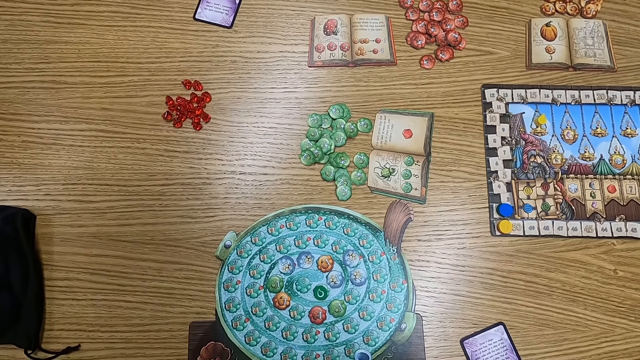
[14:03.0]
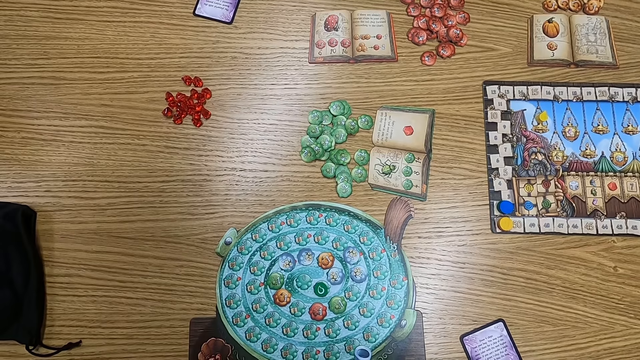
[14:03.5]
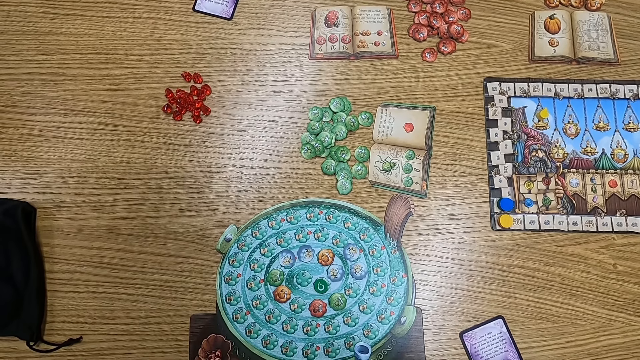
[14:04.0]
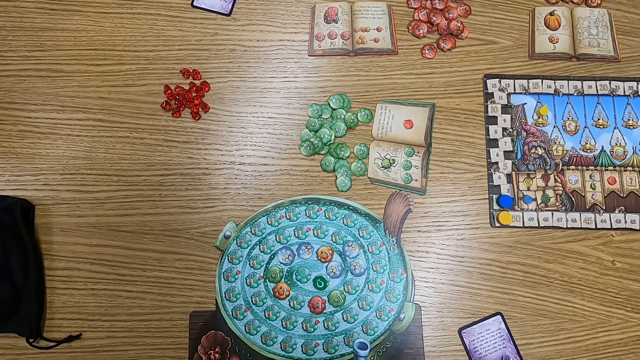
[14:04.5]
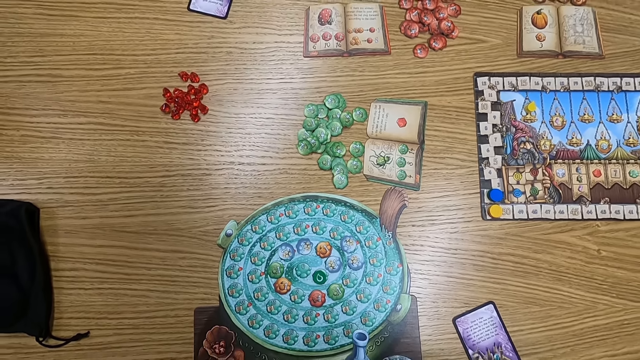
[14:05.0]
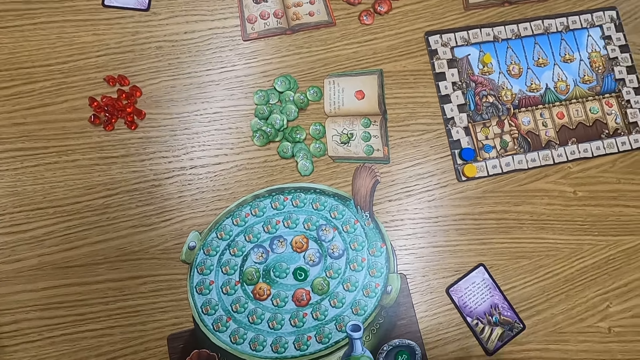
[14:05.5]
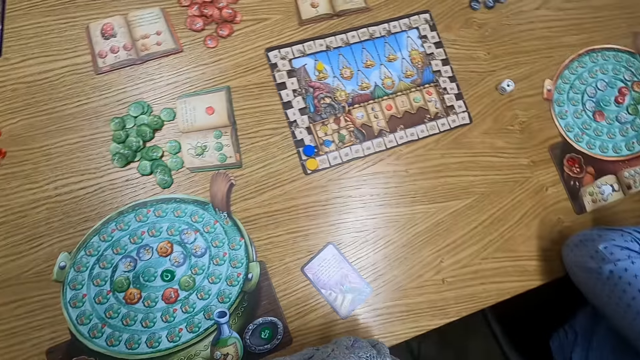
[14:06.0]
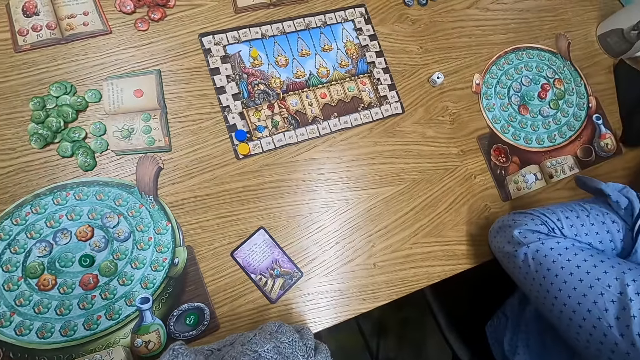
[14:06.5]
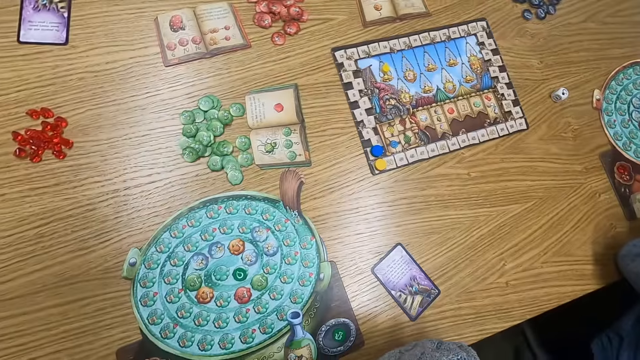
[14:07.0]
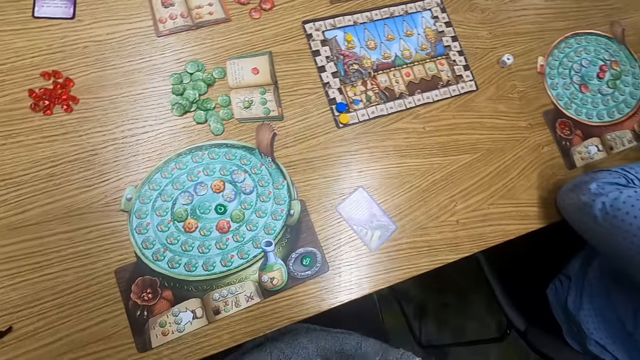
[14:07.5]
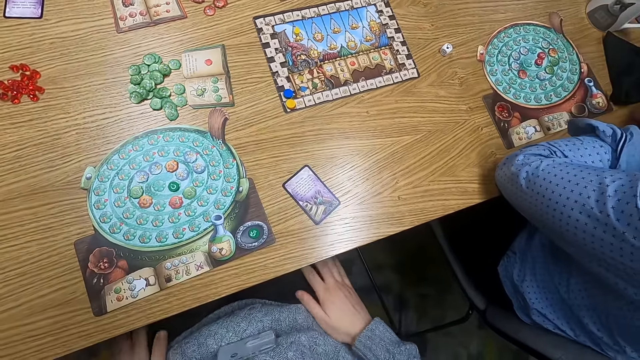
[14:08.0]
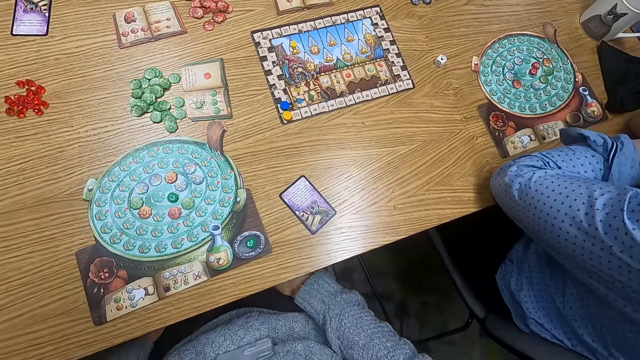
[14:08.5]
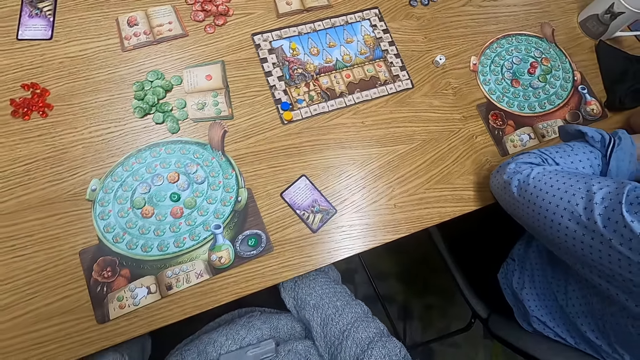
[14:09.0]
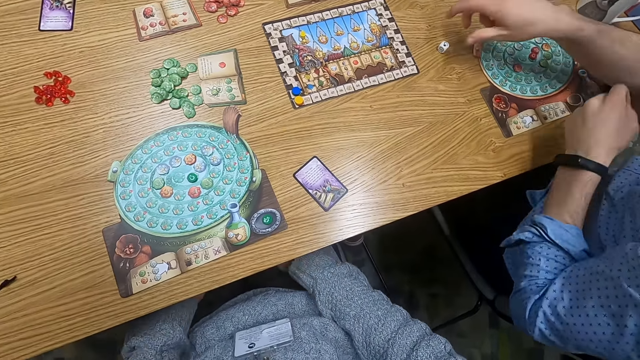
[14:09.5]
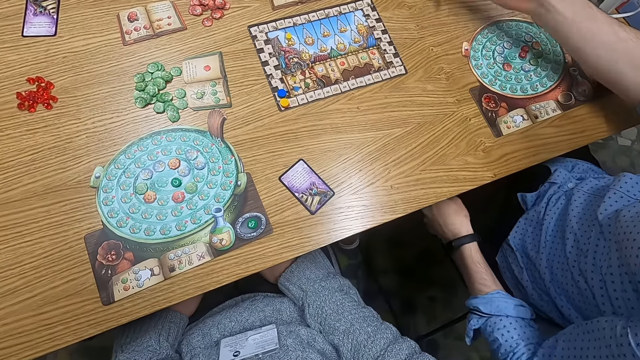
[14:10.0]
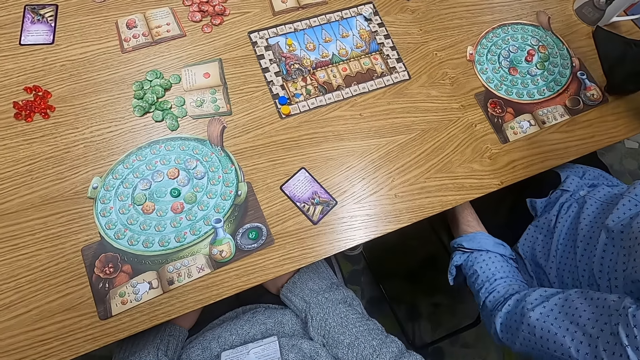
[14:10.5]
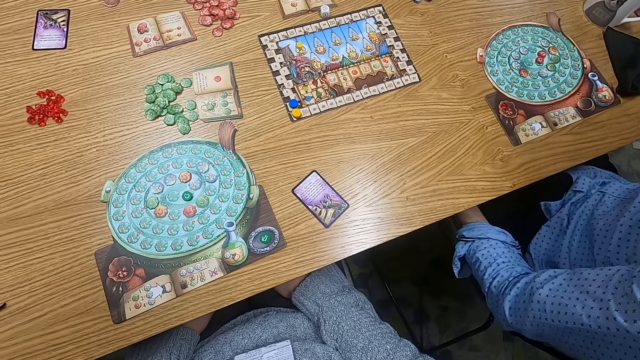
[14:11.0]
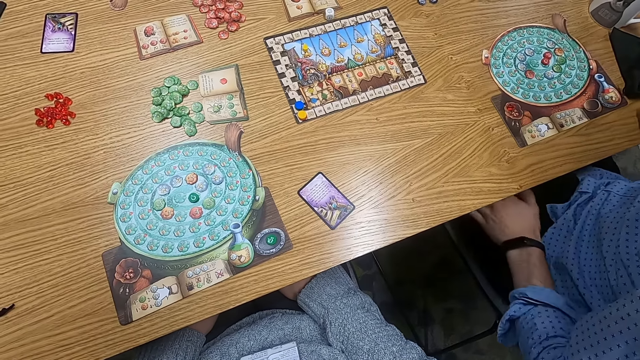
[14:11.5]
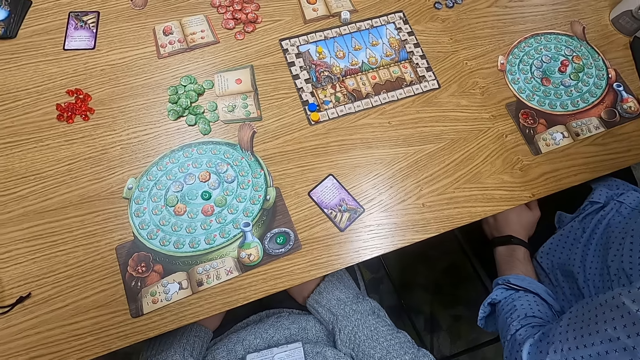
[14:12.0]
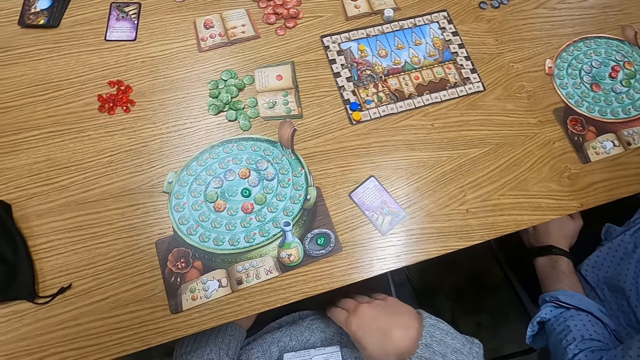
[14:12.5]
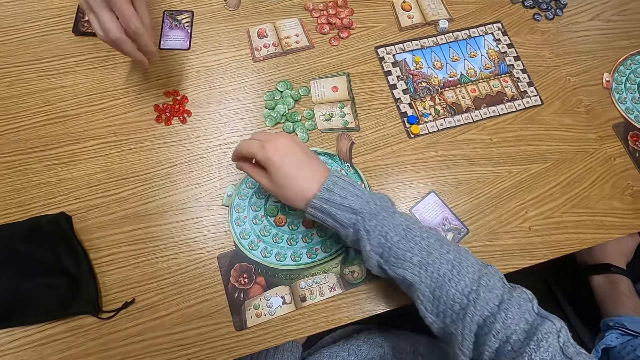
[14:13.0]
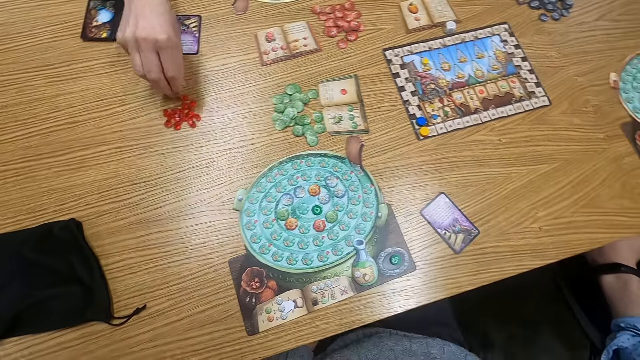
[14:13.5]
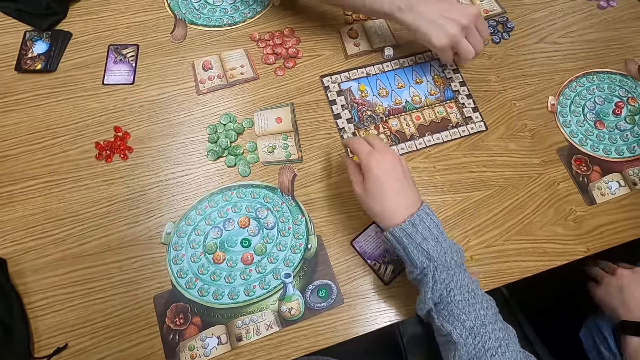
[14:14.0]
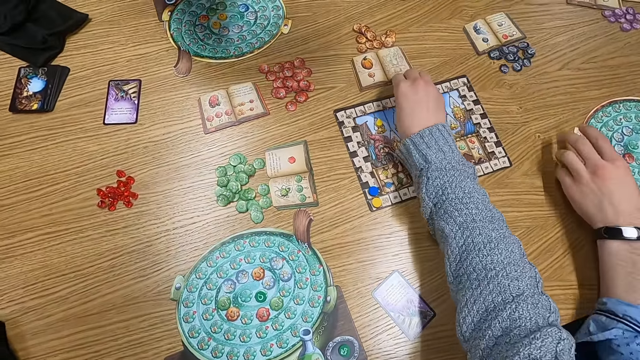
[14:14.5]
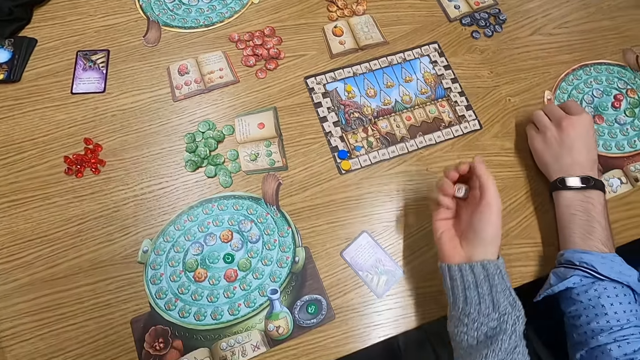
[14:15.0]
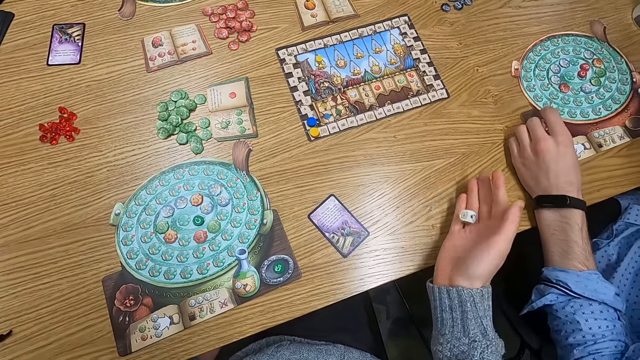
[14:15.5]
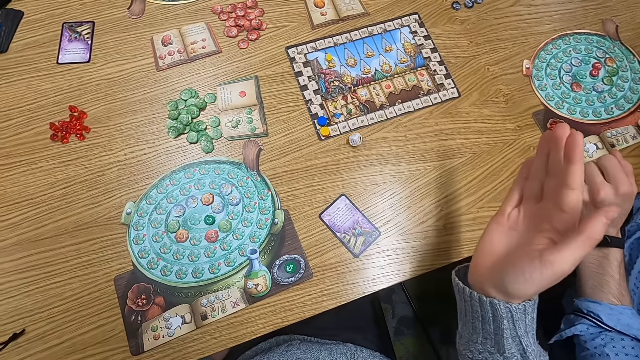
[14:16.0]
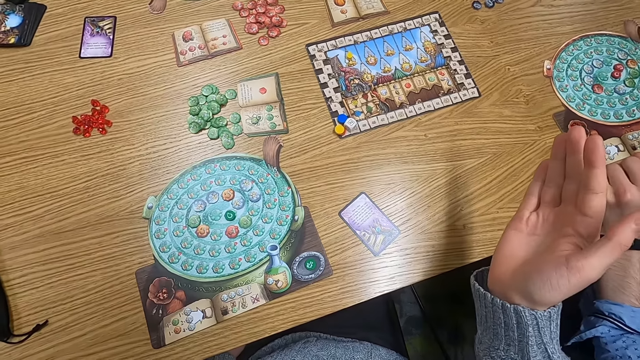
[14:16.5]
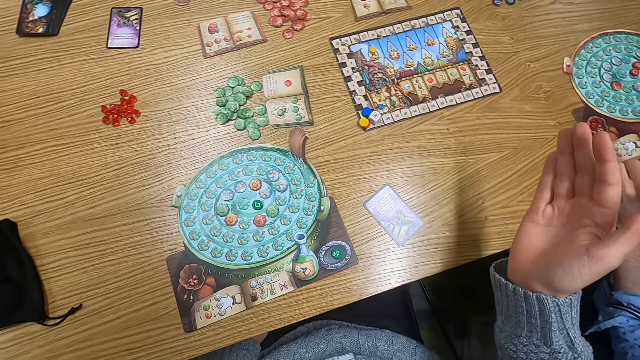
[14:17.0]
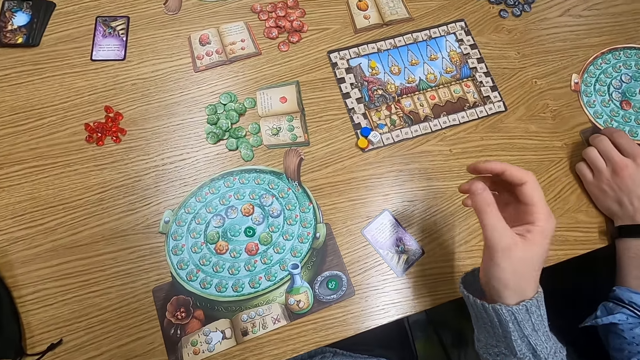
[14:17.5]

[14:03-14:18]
A man leans on the table. The camera wearer touches their lap. The man picks up a dice on the table. The man drops the dice on the table. The camera wearer turns to the side. Another man holds point tokens. The other man picks up a tile. The other man puts the point token on the table. The camera wearer holds the dice. The first man picks up the tile. The camera wearer picks up the dice. They drop the dice on the table.

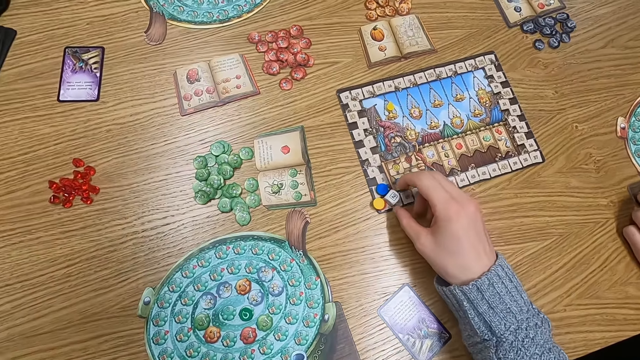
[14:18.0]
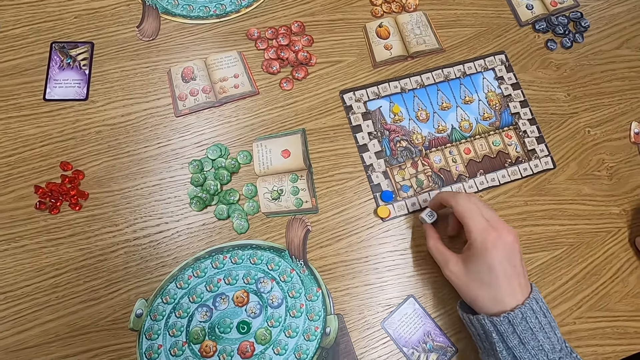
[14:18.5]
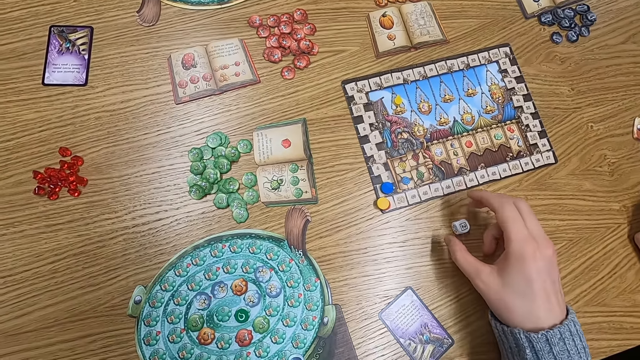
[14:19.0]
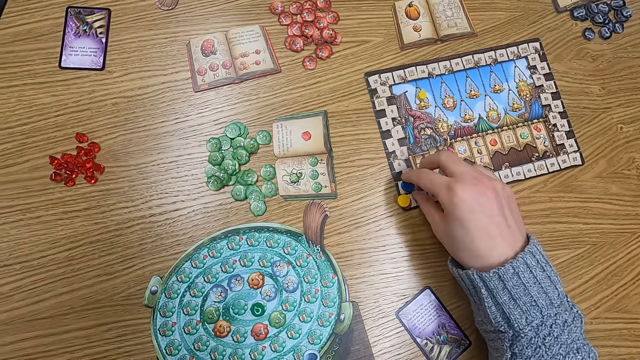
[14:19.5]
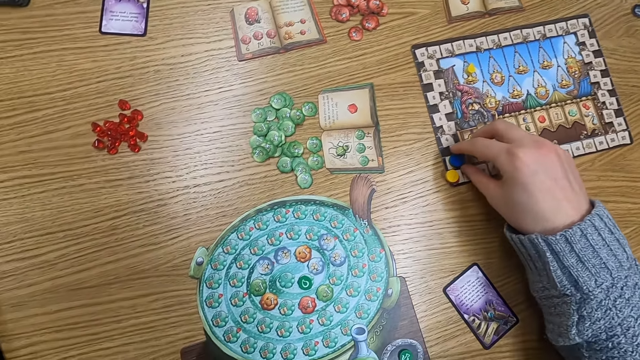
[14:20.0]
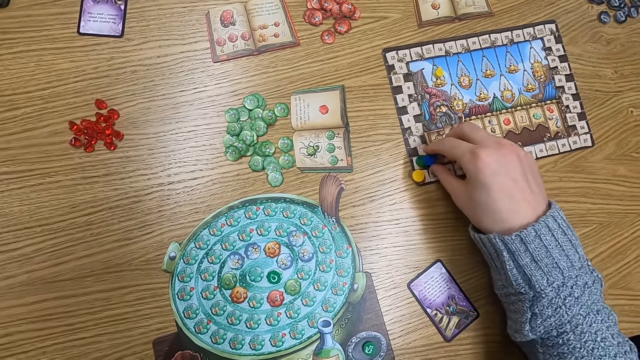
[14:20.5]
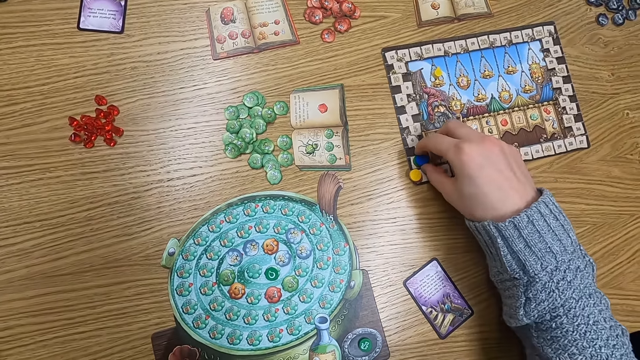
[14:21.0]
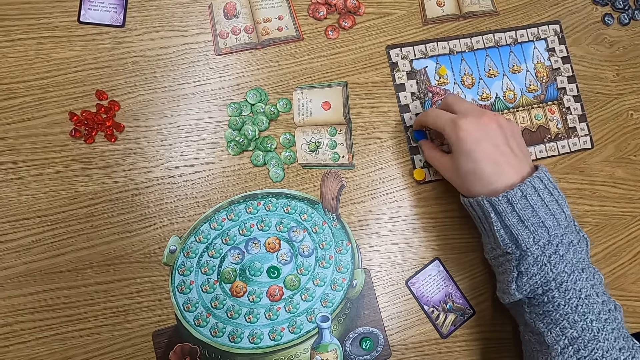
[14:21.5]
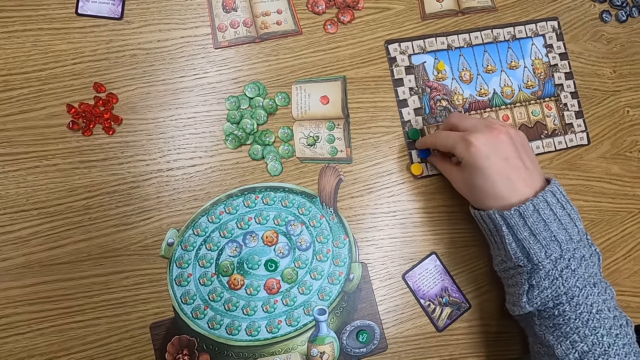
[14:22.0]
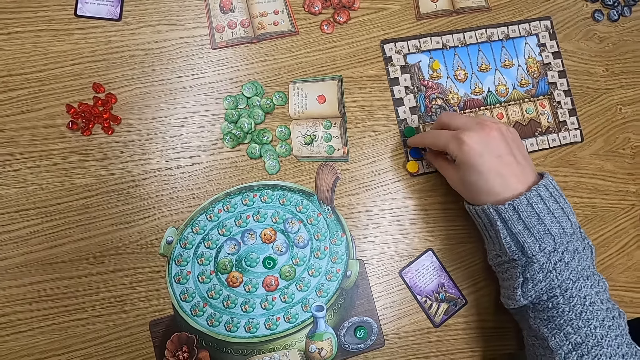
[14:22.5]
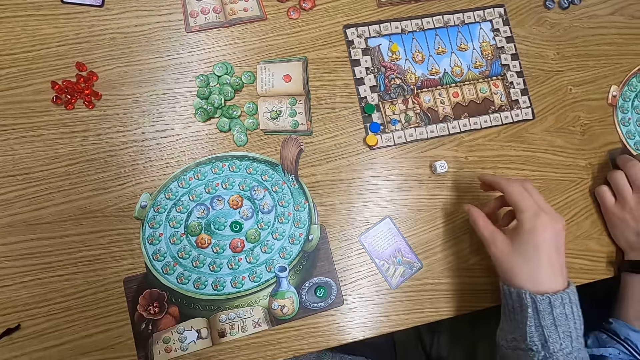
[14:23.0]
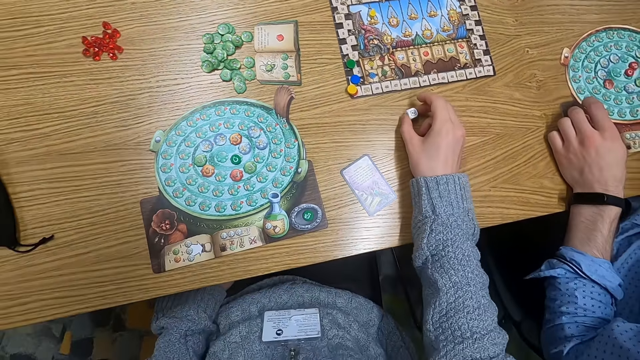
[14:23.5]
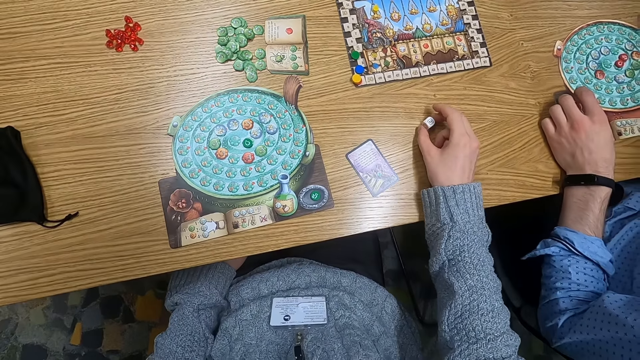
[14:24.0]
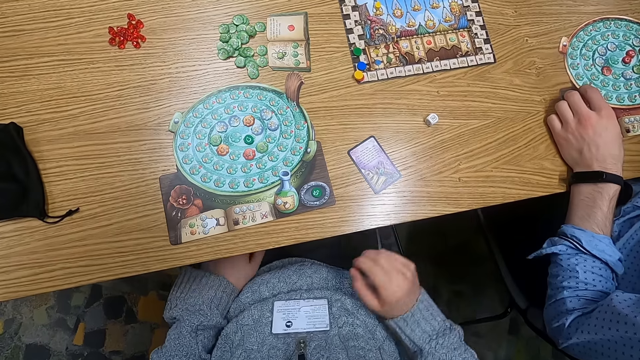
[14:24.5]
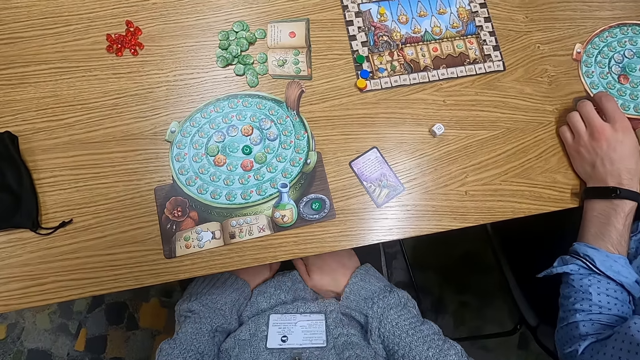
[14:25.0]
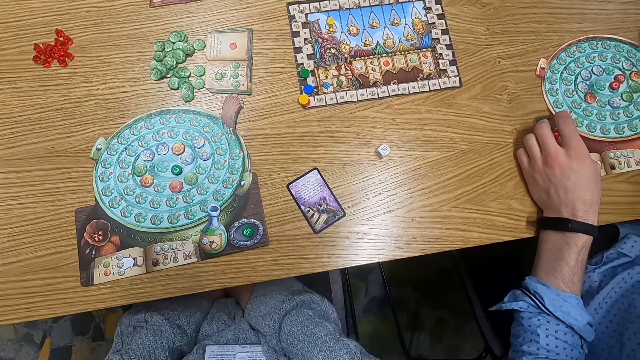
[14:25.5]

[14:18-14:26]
The camera wearer holds a dice on the table. They move the dice. They hold a plastic token on the table. They turn around. They hold the plastic token on the table. They move a tile. They hold the dice on the table. They touch the dice.
